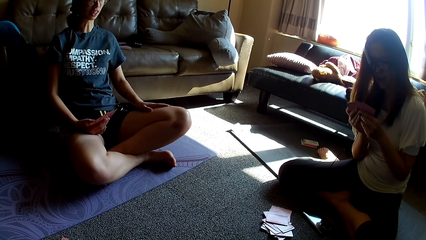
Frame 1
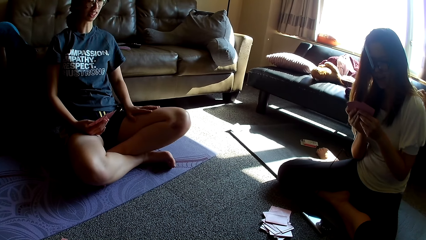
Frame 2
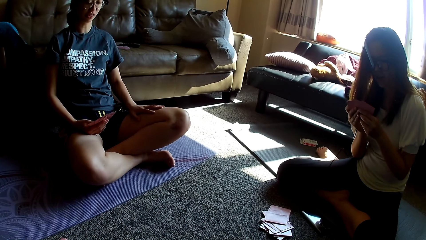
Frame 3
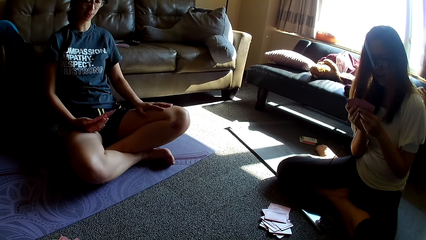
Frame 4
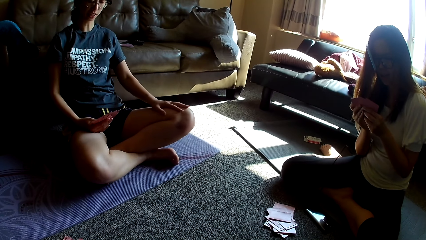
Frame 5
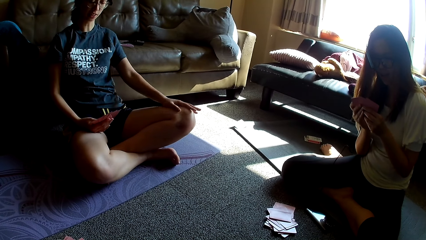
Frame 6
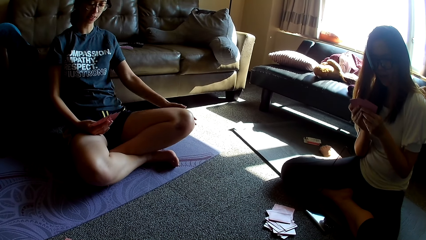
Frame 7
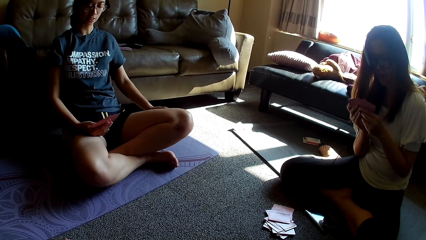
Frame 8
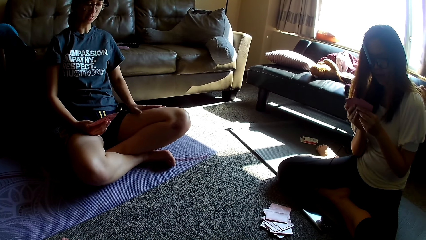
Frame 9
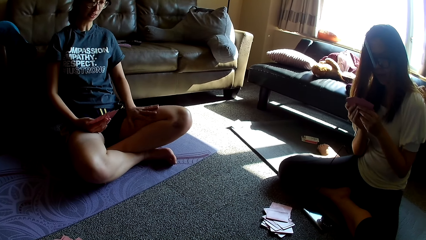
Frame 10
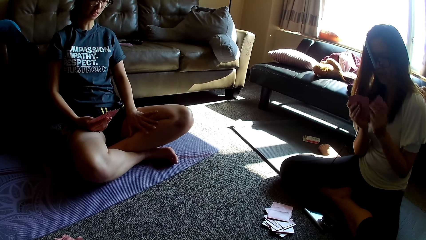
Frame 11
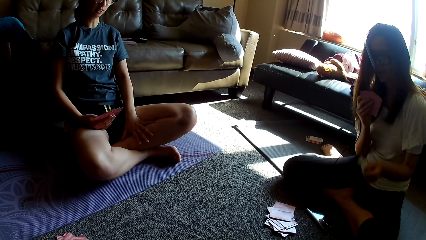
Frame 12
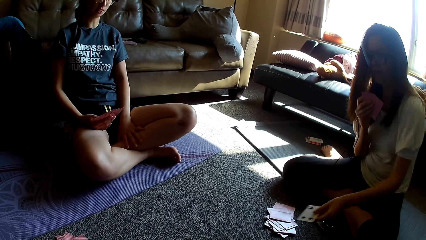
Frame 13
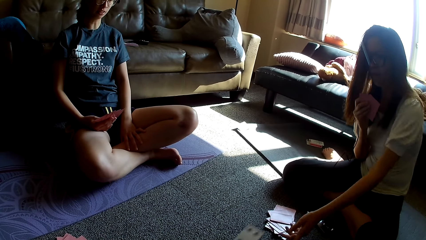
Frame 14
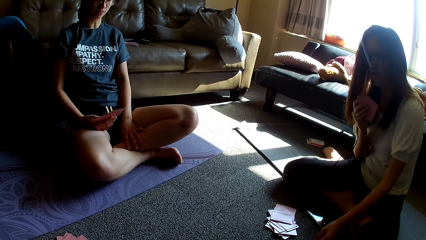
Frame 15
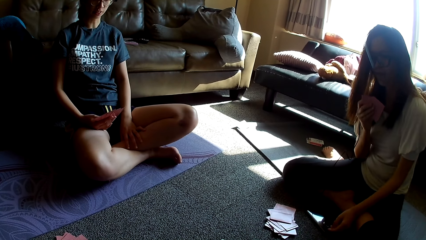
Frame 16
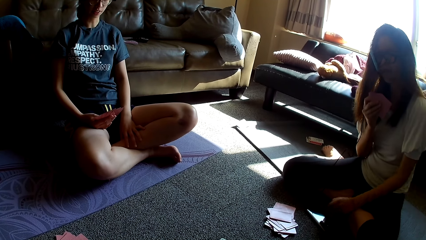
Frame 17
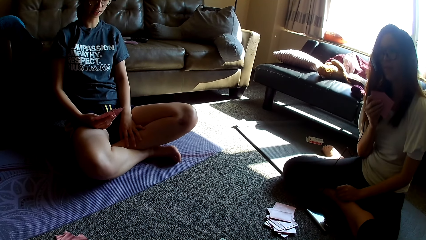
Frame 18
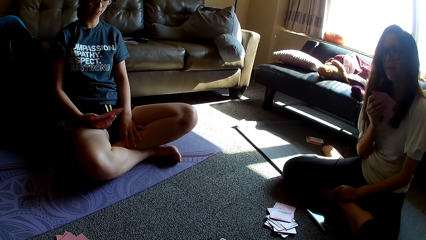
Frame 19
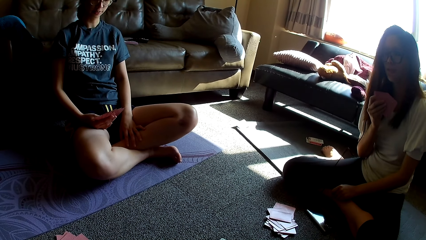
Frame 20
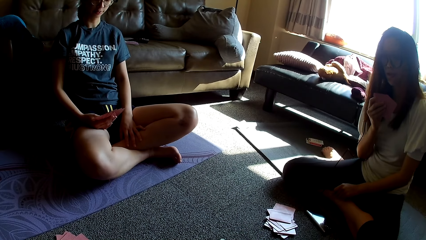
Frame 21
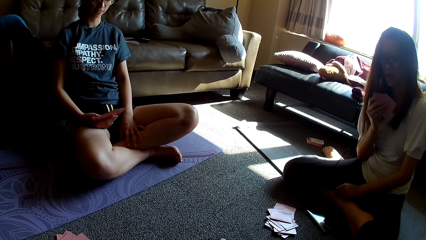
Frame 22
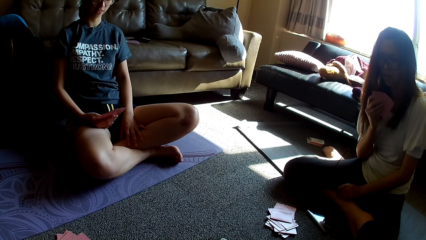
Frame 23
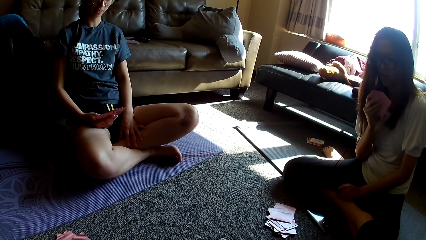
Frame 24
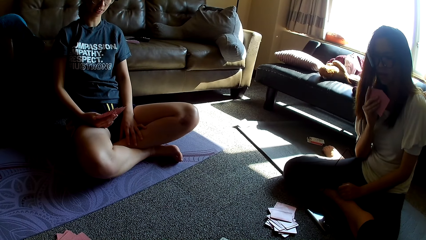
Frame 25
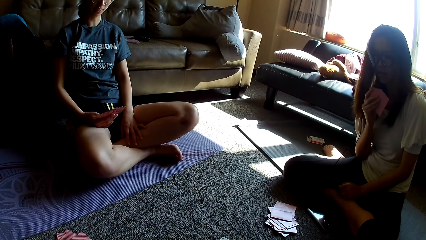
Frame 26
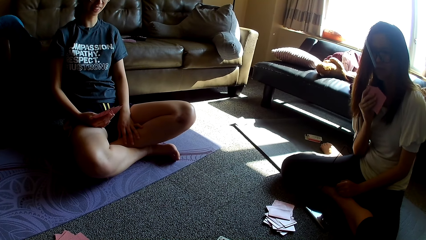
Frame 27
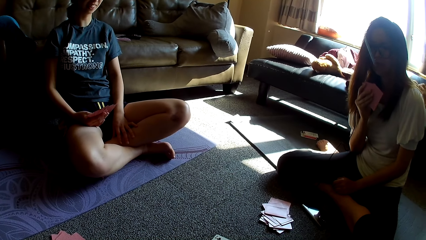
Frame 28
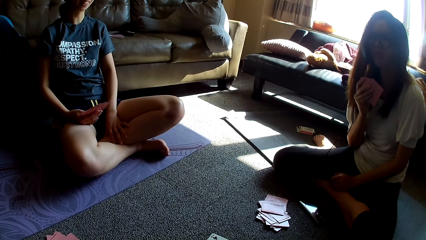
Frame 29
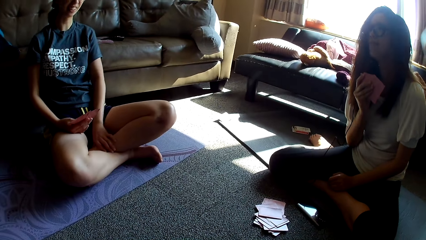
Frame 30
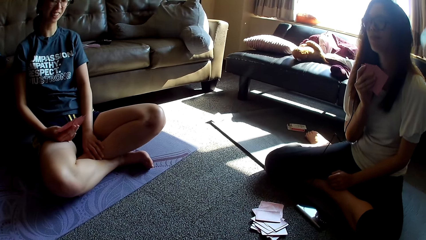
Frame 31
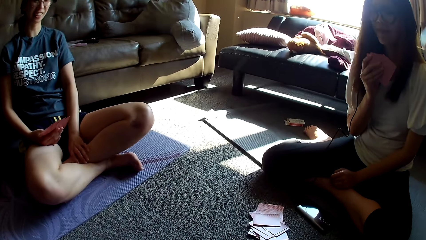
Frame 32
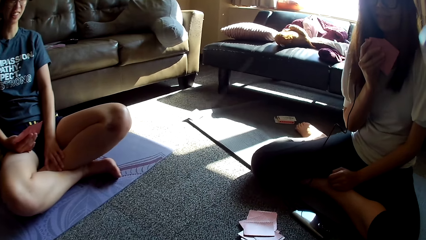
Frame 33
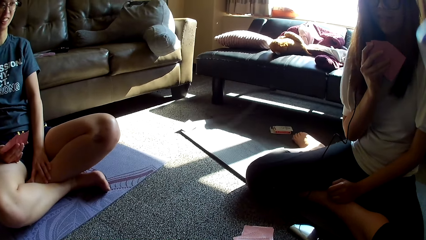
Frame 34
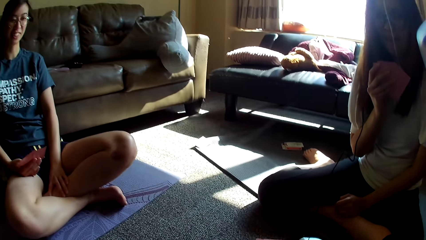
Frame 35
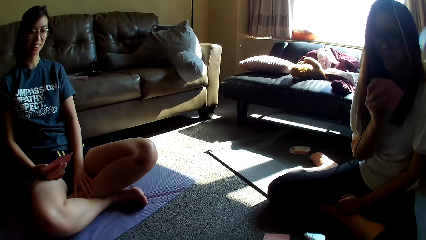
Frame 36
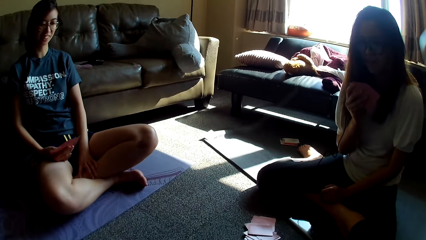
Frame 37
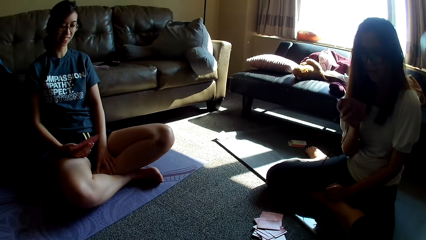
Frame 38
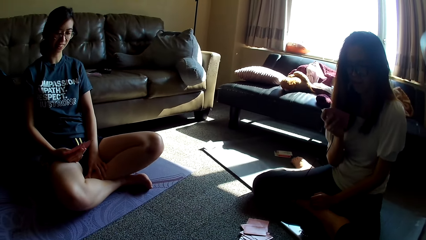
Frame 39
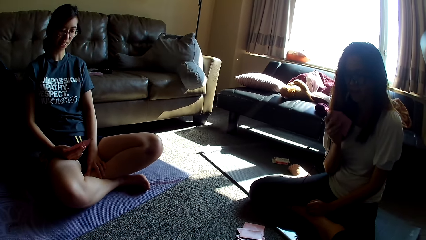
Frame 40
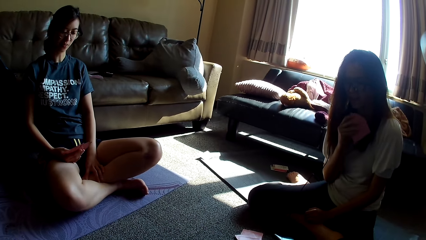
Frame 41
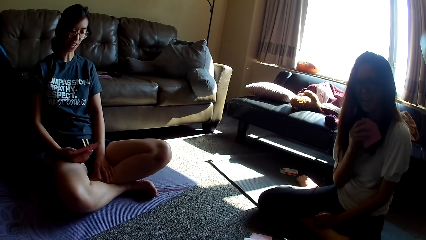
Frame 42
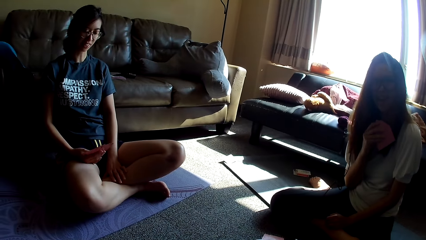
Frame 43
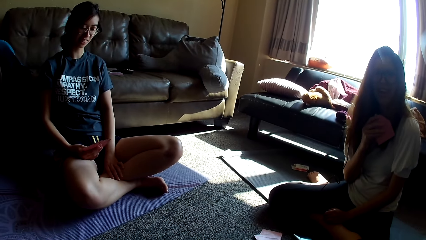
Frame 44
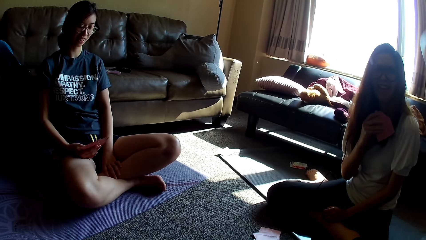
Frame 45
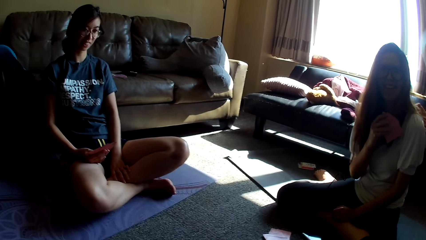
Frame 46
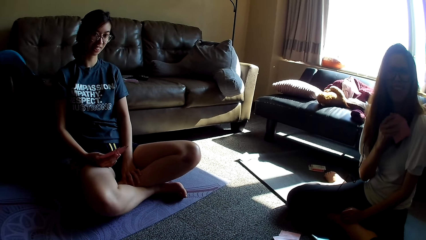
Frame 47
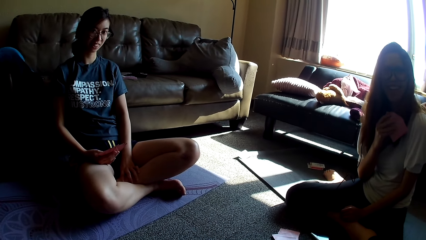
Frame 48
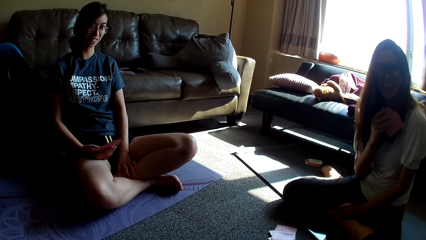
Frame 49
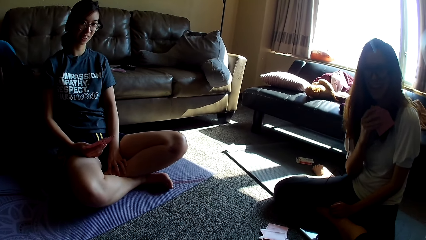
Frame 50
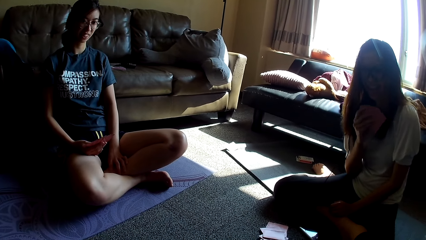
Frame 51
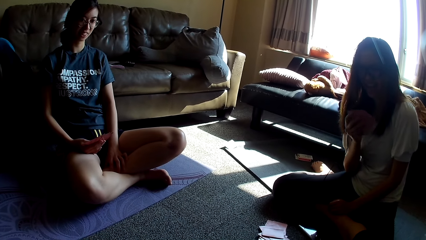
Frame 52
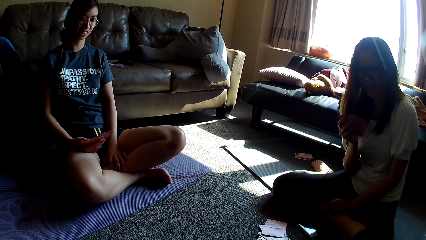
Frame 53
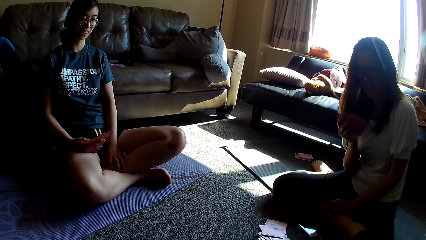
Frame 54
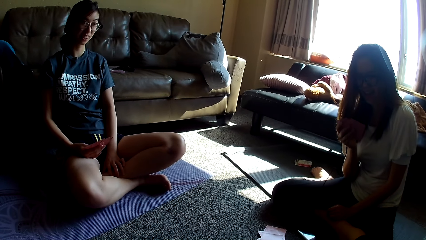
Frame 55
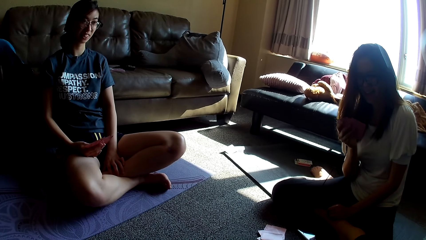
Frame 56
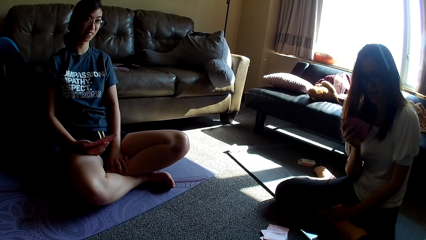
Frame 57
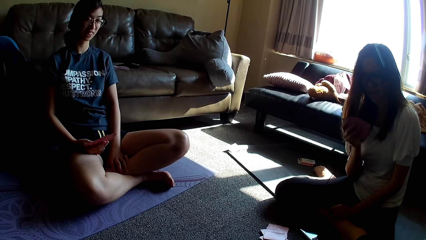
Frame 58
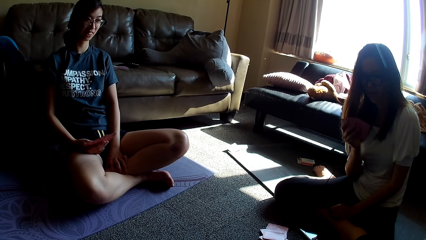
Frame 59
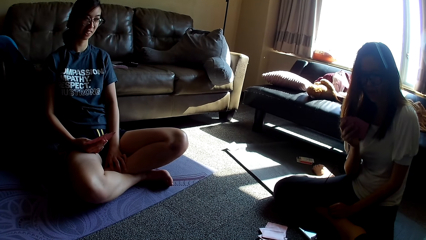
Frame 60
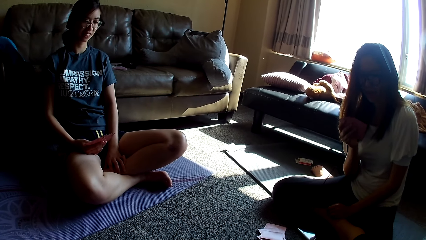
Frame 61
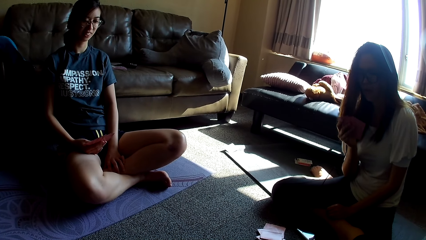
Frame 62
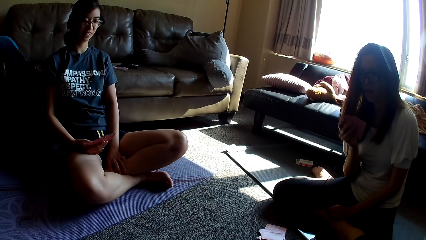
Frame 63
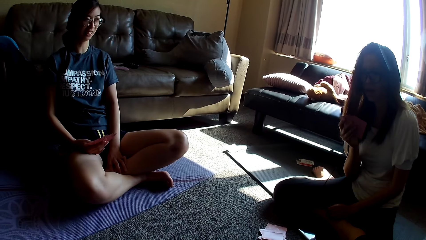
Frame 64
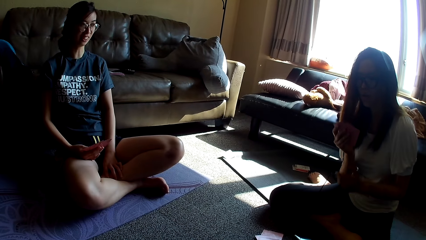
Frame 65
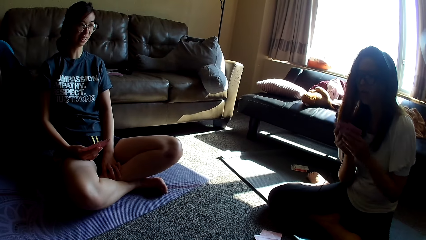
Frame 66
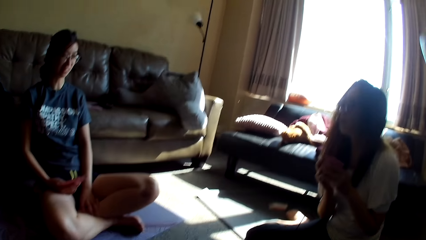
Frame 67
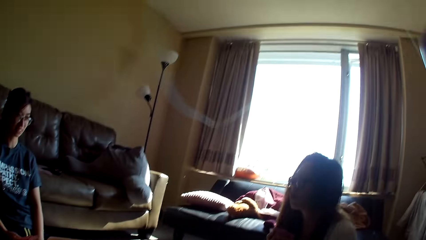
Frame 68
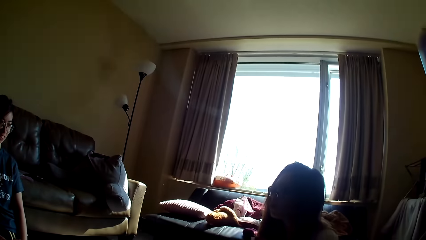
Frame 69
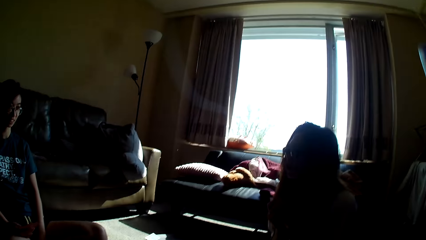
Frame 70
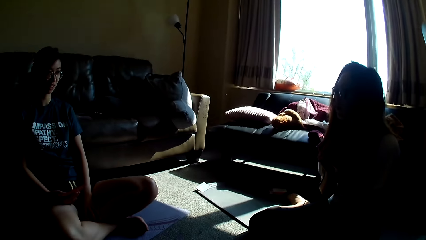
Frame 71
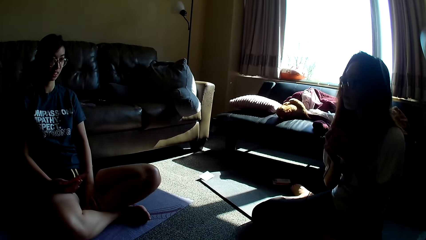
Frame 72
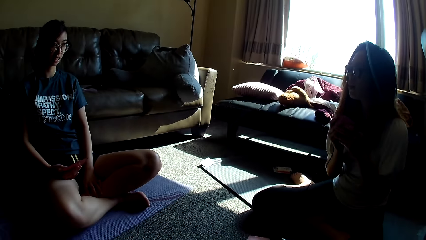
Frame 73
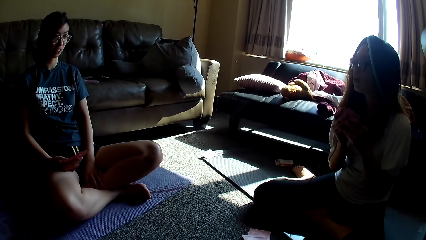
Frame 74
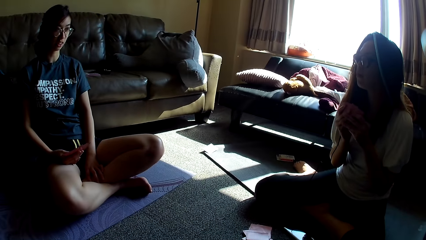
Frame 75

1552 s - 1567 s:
The other lady puts a card on the floor and puts her hand on her leg. She laughs. The first lady talks. The other lady holds the cards with both hands.
